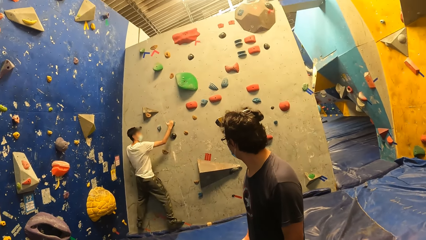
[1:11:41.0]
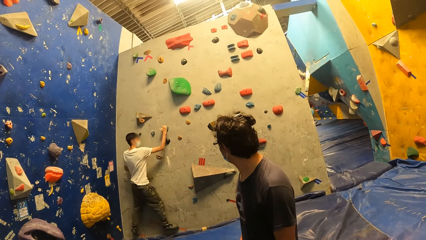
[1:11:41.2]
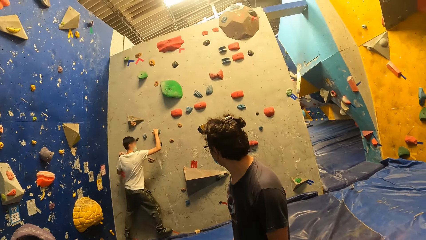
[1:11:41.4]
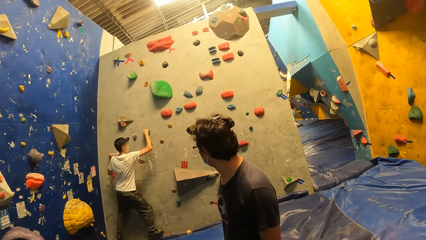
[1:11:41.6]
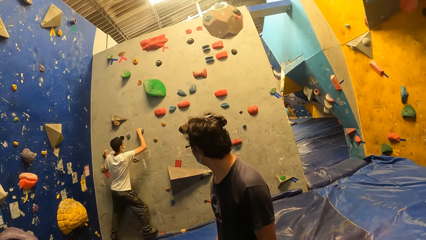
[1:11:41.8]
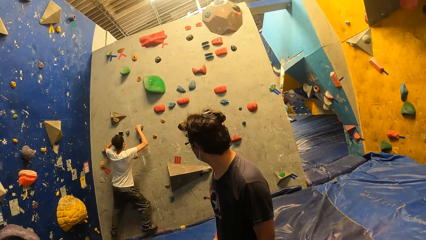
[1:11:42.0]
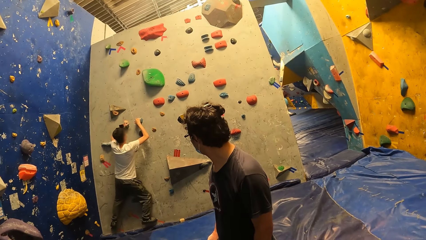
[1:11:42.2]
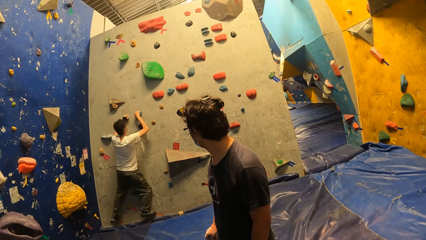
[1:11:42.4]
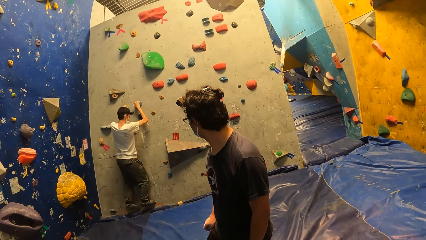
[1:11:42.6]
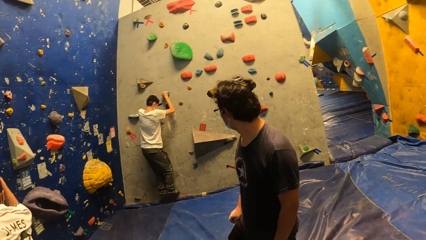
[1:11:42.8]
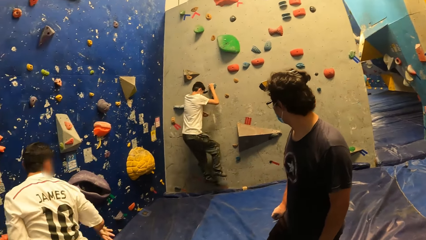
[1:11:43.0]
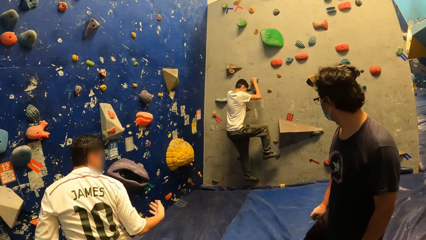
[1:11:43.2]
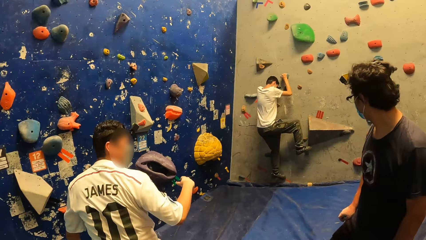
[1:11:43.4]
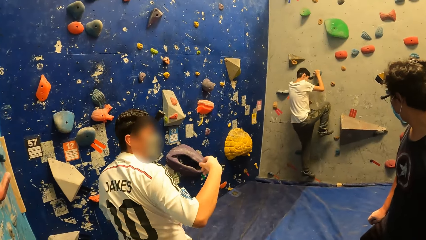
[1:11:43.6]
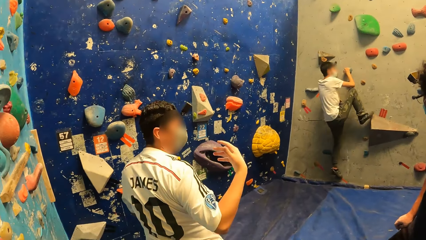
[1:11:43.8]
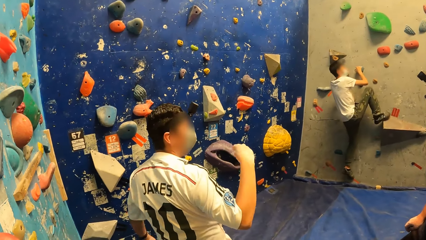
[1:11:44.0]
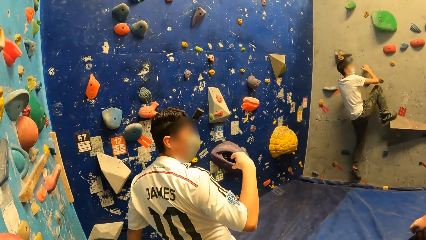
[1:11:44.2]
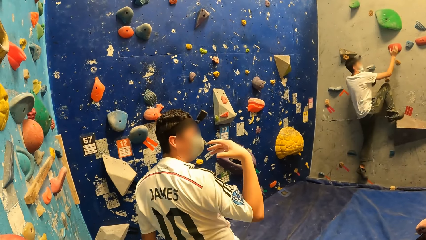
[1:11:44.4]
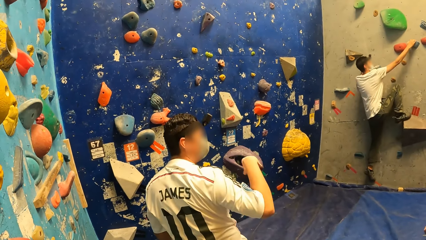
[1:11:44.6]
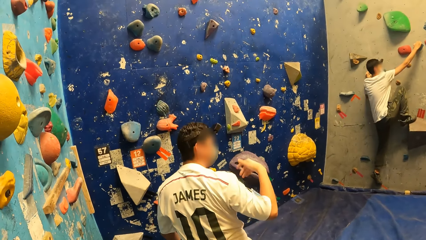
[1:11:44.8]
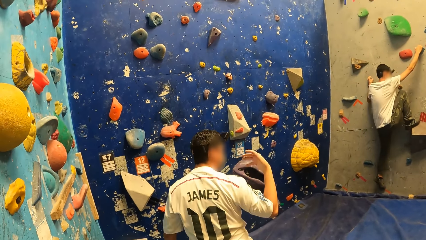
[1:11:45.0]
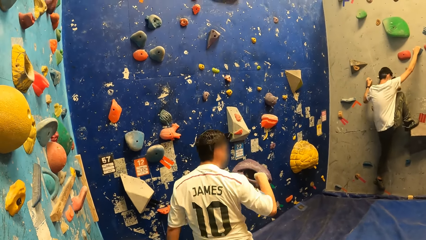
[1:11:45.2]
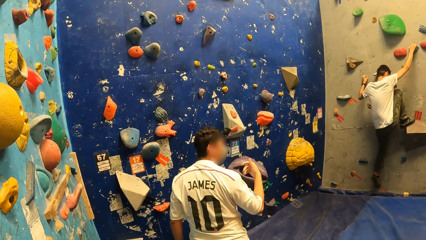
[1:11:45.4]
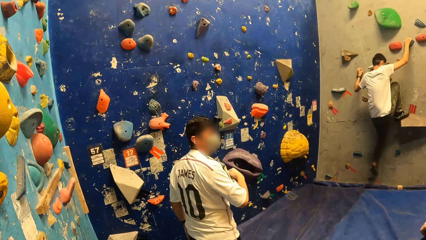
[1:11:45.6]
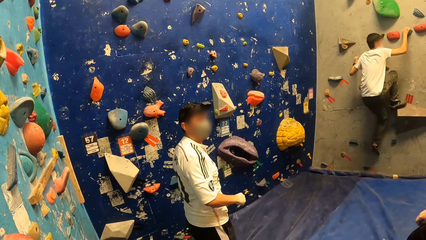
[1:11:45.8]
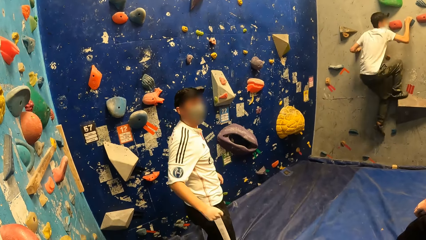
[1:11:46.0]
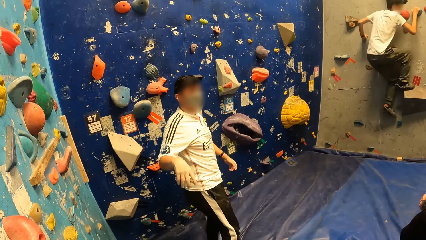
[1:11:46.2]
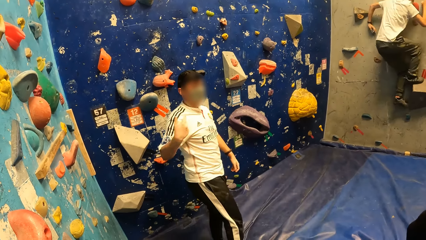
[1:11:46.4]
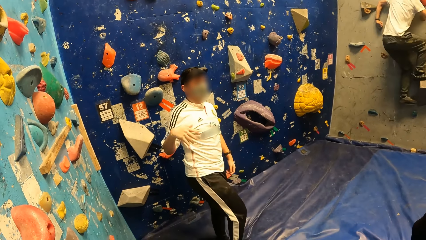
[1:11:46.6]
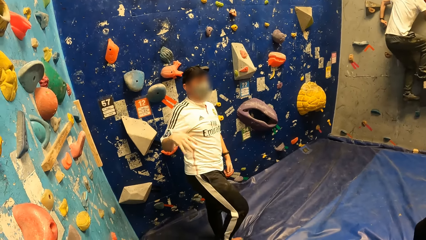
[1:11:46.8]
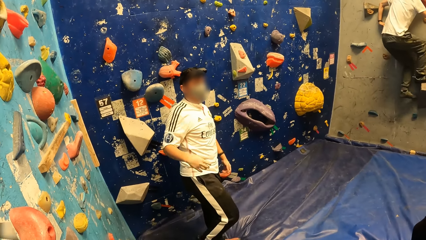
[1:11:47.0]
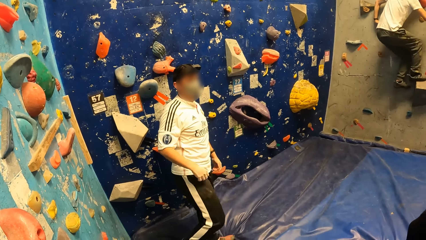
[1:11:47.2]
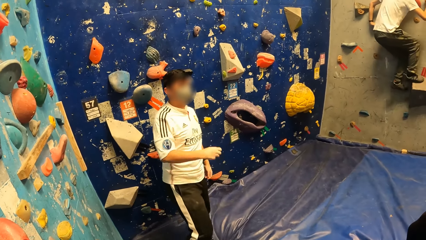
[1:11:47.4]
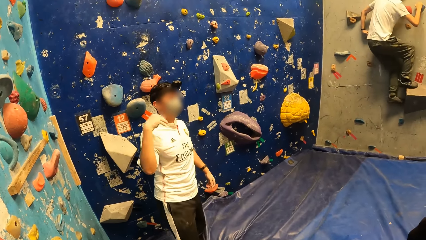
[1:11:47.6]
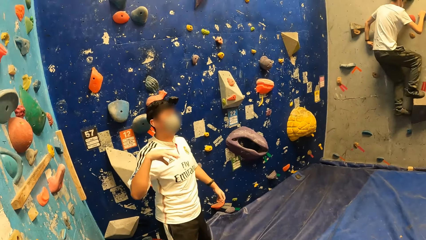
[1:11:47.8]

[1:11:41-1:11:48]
A man jumps down from the bouldering wall onto the crash pad.

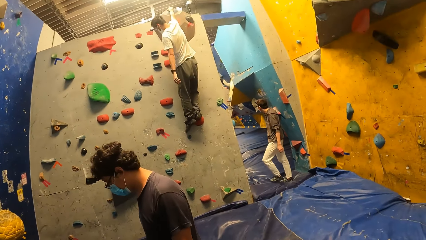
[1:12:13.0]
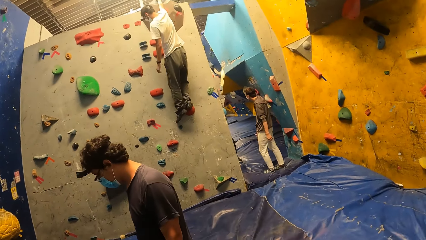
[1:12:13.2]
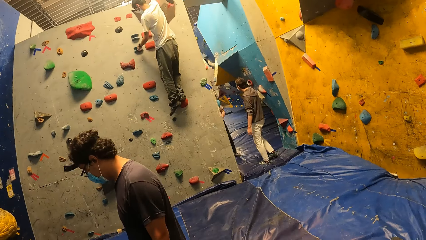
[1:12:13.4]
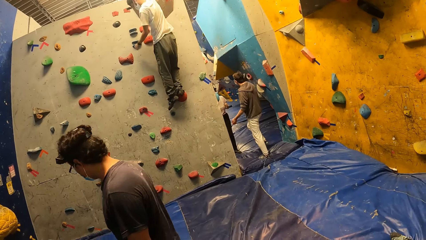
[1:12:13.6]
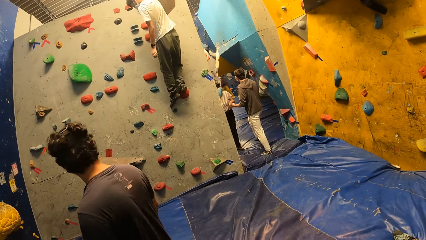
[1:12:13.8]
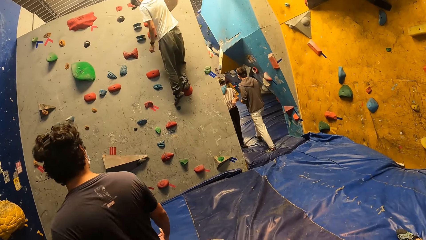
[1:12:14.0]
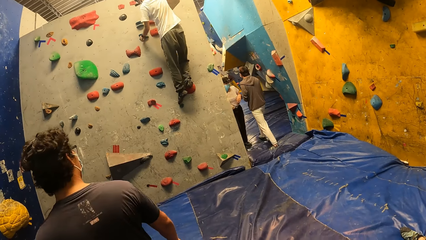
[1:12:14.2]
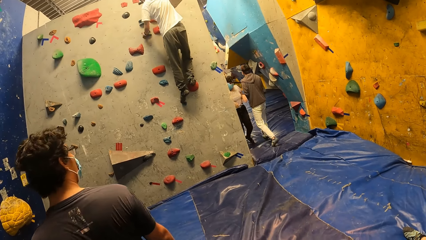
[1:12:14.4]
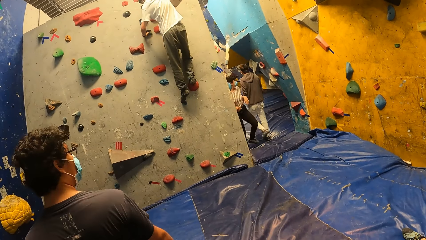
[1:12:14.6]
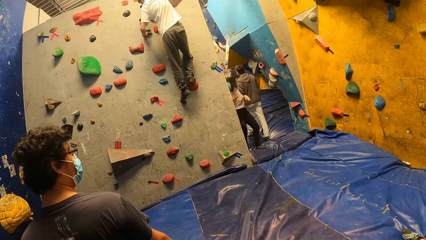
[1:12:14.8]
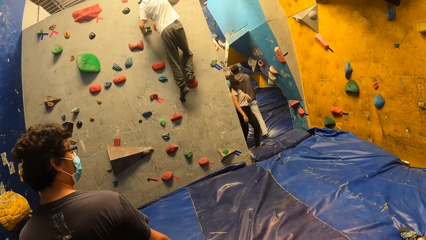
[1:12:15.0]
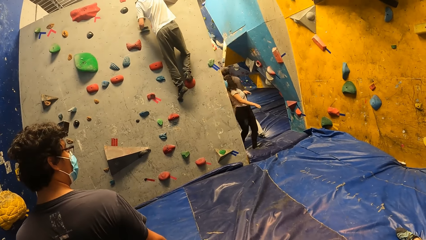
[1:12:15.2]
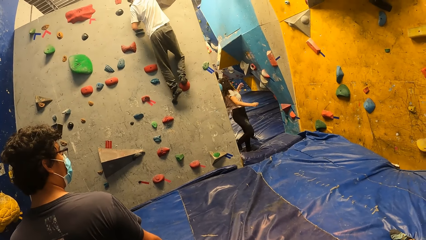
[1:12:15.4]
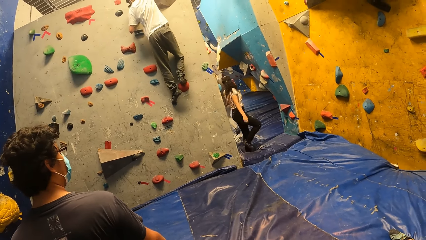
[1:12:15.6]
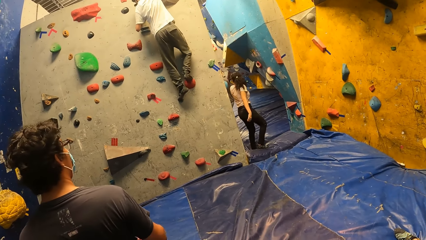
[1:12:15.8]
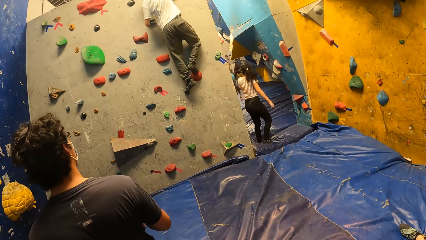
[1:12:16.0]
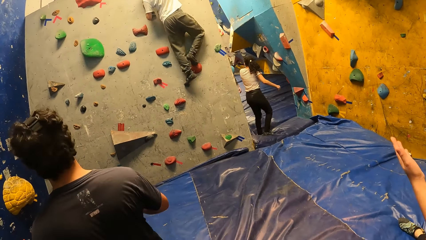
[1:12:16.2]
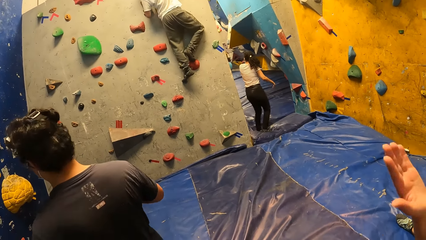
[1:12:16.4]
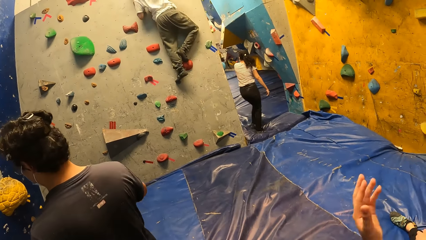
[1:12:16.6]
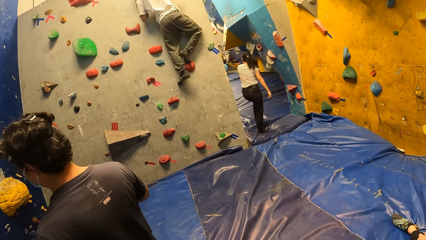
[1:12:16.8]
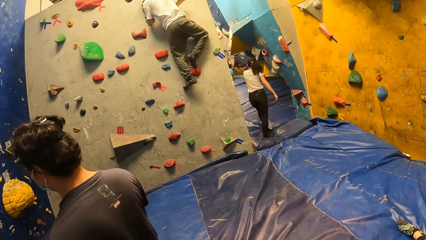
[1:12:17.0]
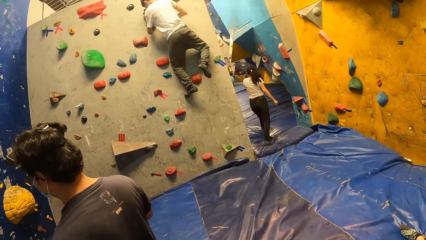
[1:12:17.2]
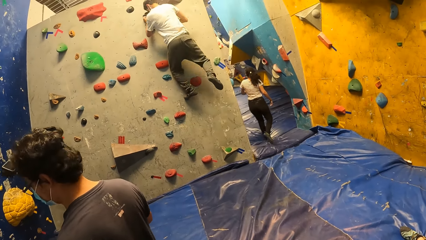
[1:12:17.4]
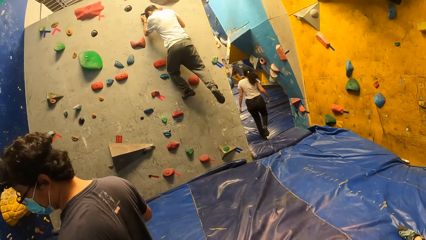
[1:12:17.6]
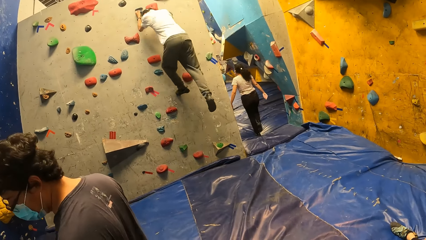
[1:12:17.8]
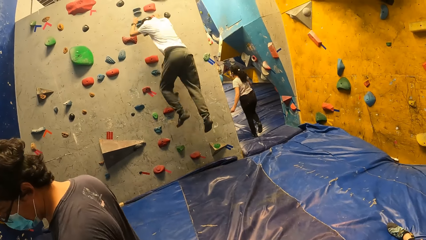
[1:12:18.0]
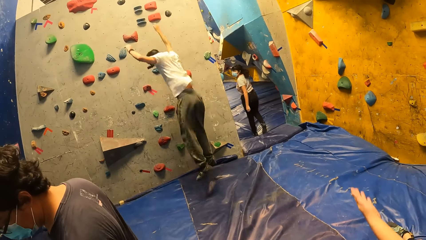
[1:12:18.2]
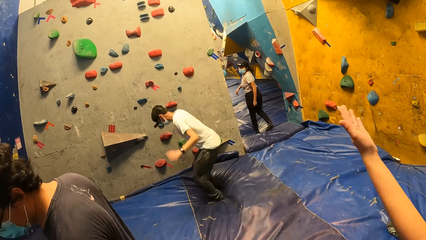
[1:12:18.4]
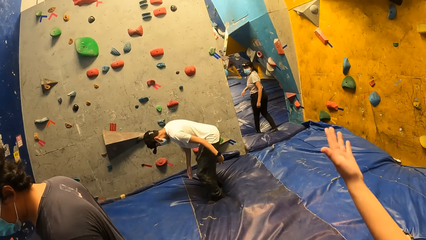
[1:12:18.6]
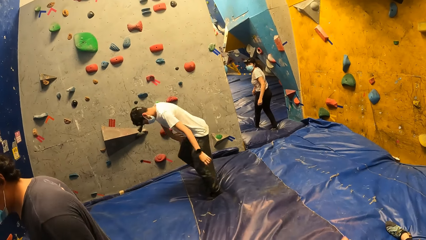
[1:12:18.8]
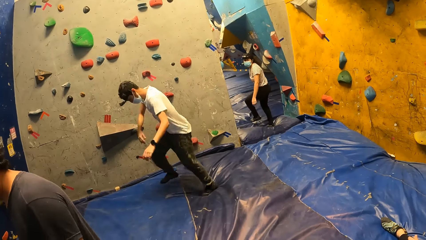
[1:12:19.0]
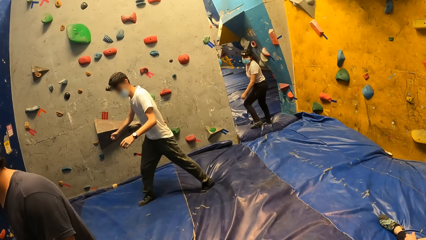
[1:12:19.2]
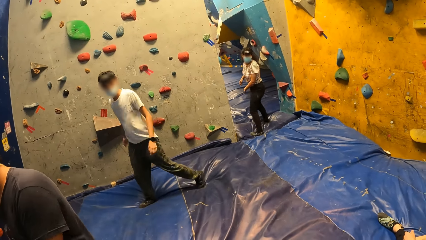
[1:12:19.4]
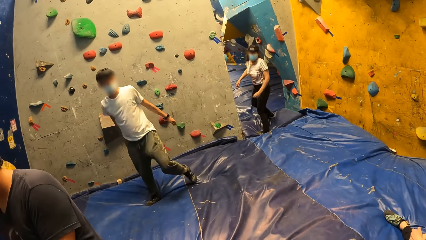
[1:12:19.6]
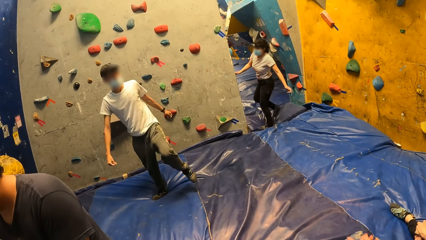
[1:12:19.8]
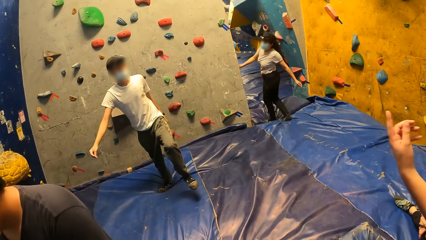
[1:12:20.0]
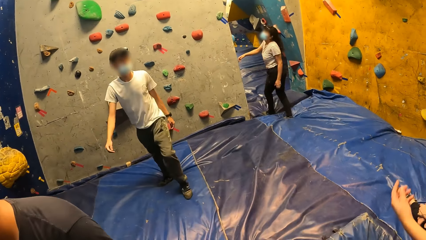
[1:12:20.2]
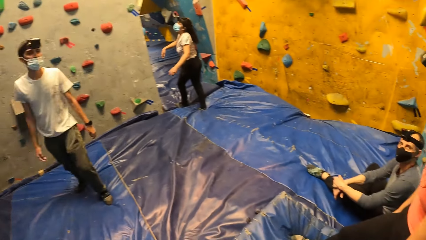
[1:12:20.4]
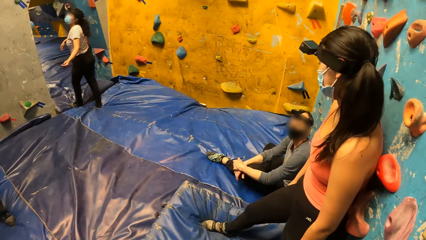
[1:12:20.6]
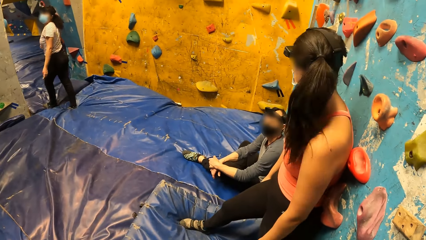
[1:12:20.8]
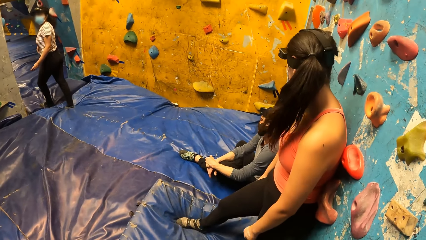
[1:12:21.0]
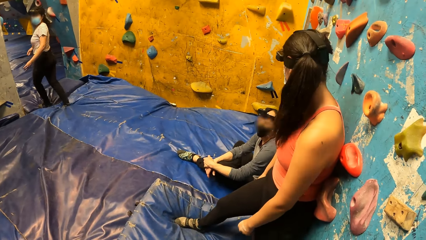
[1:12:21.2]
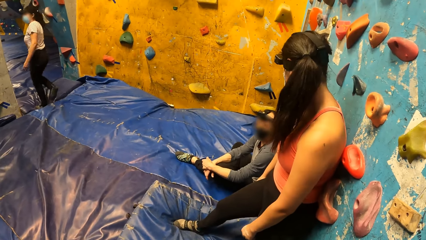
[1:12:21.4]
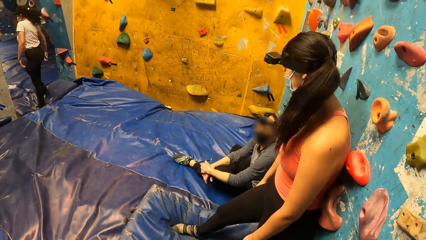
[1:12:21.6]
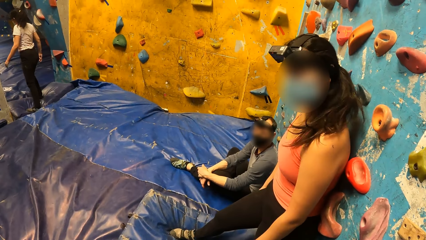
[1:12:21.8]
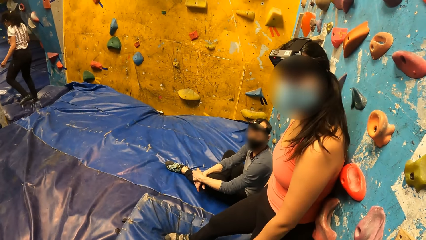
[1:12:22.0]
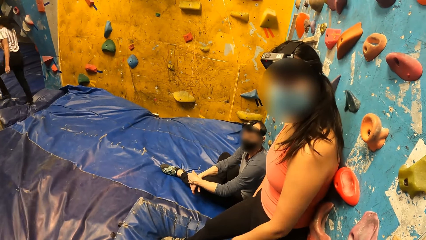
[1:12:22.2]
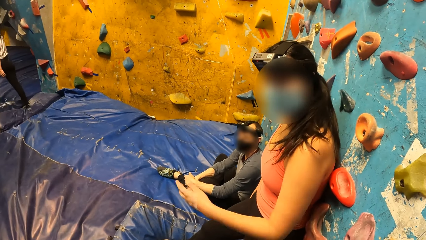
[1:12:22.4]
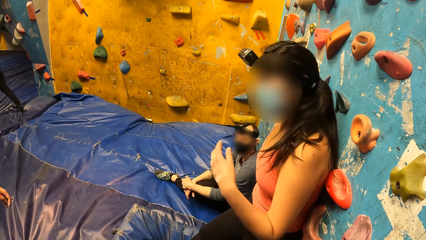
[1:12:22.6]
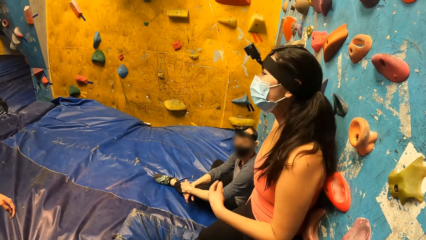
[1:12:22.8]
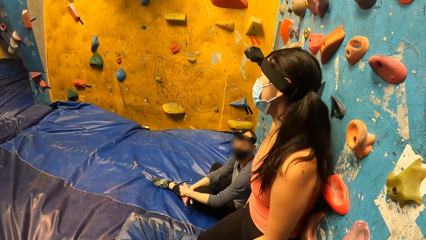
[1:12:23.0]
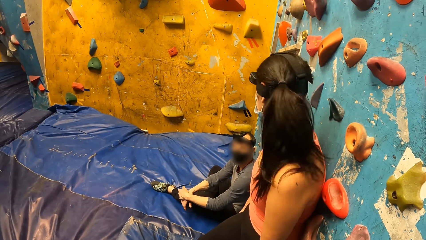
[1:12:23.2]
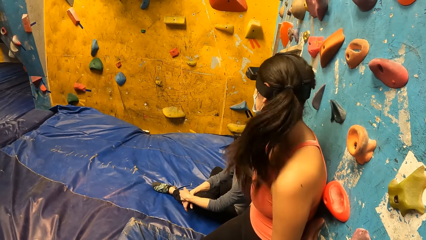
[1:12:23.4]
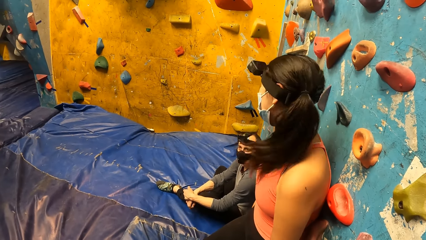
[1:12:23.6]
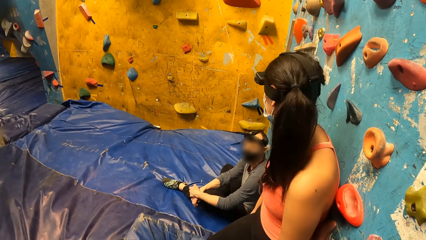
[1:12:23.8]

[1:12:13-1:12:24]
A man jumps down from the bouldering wall on the crash pad. Another man jumps down from the wall.
